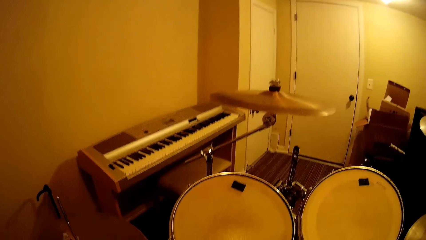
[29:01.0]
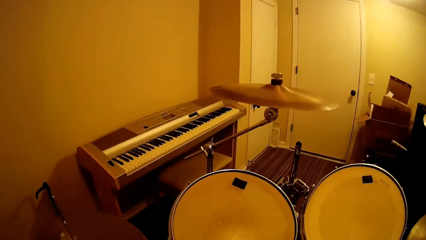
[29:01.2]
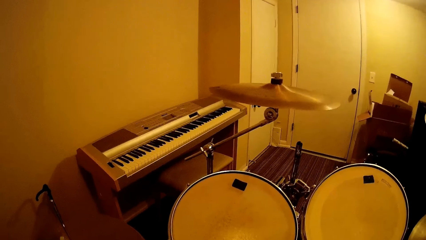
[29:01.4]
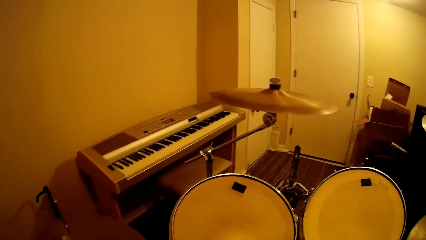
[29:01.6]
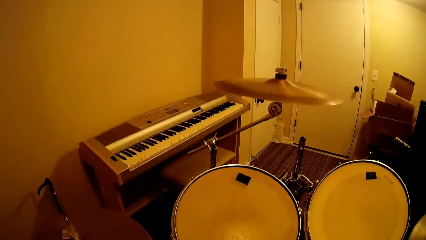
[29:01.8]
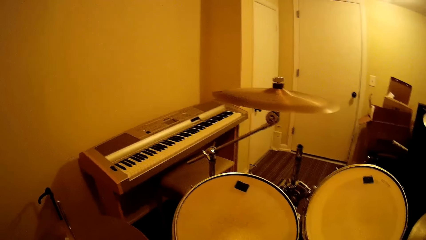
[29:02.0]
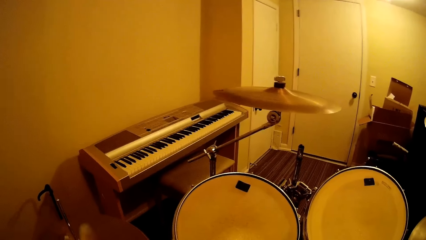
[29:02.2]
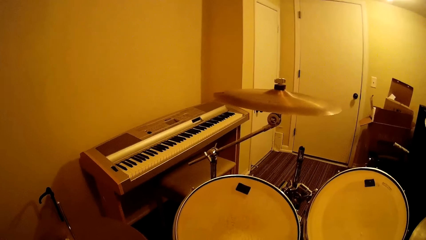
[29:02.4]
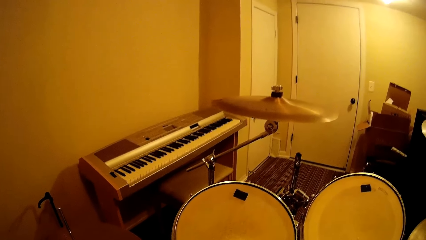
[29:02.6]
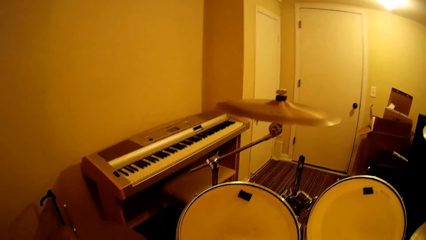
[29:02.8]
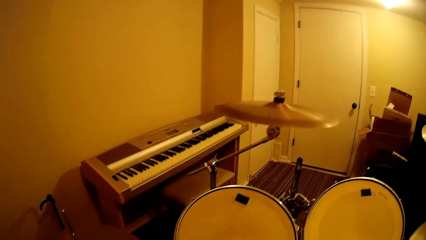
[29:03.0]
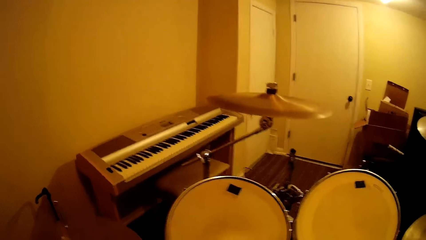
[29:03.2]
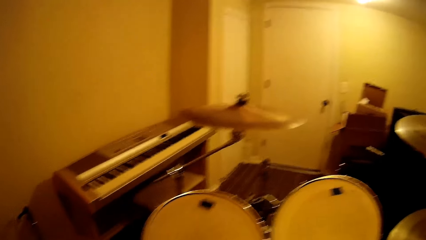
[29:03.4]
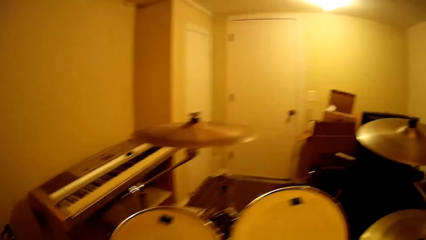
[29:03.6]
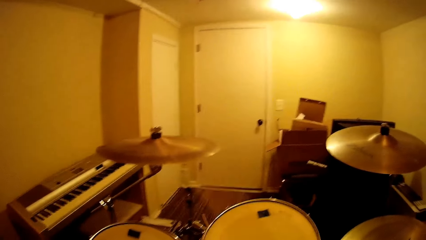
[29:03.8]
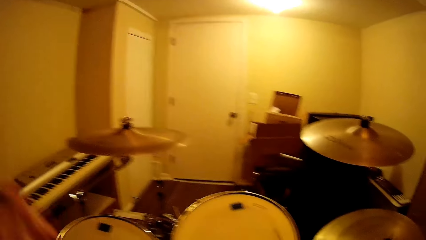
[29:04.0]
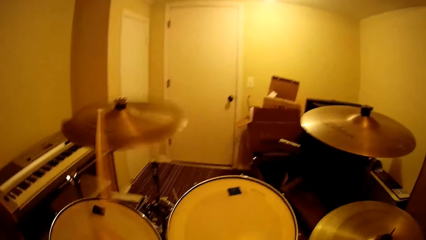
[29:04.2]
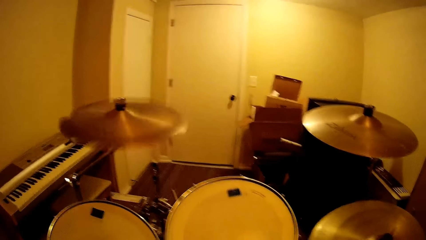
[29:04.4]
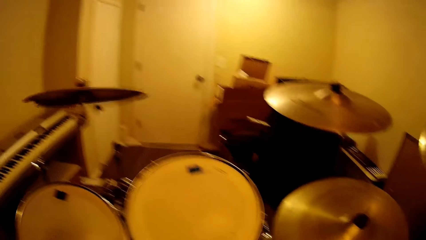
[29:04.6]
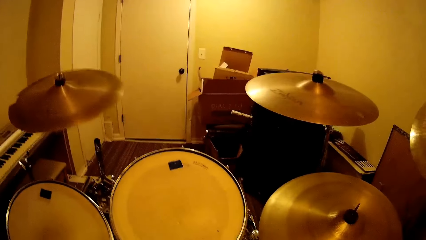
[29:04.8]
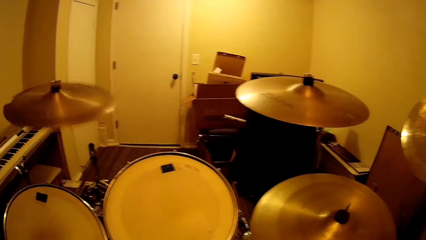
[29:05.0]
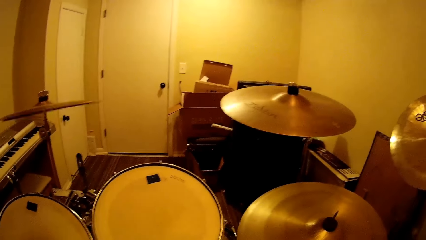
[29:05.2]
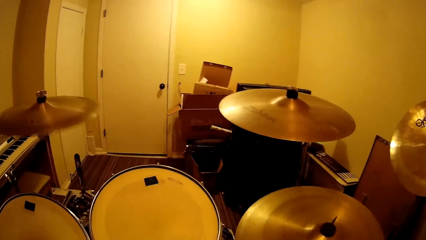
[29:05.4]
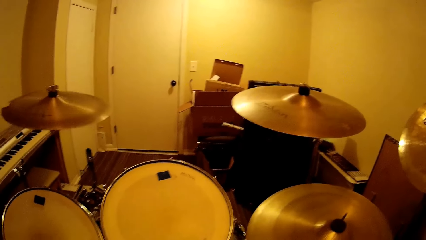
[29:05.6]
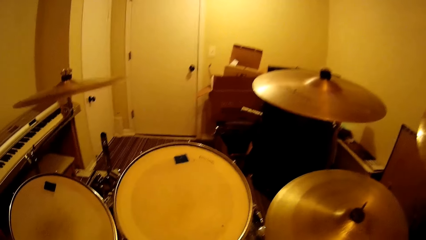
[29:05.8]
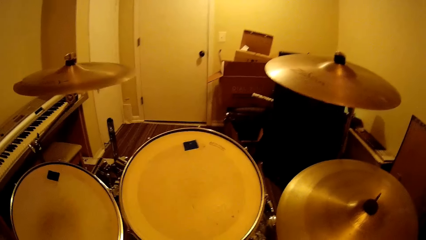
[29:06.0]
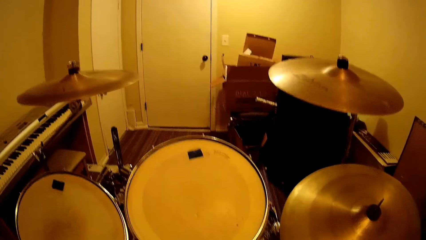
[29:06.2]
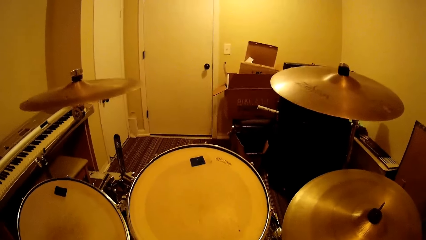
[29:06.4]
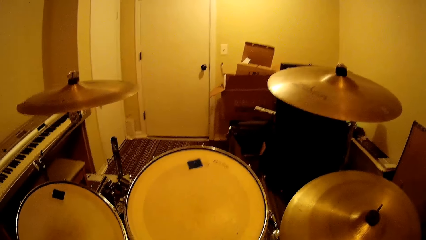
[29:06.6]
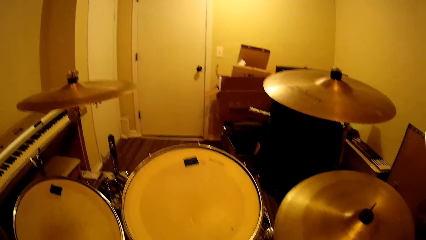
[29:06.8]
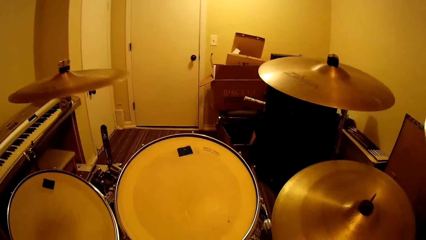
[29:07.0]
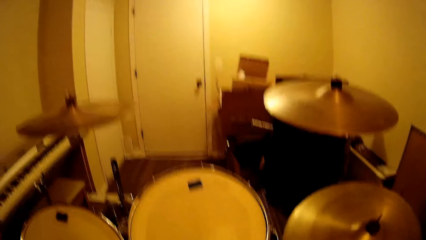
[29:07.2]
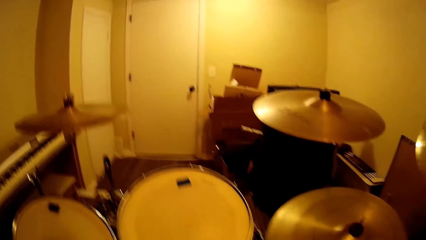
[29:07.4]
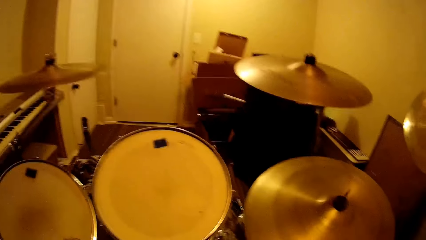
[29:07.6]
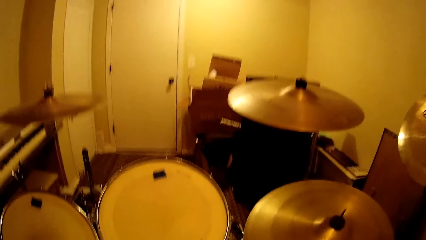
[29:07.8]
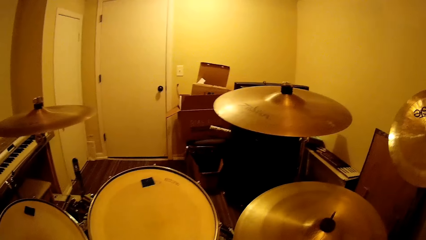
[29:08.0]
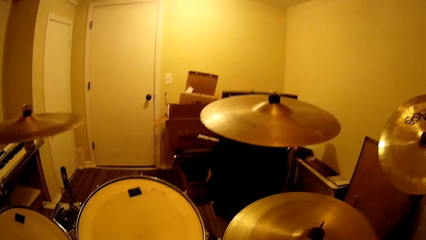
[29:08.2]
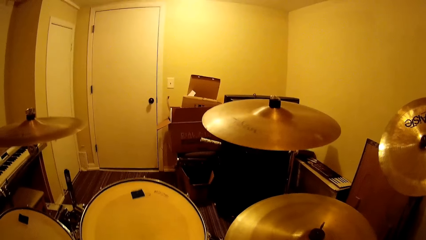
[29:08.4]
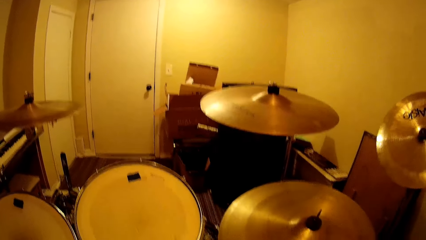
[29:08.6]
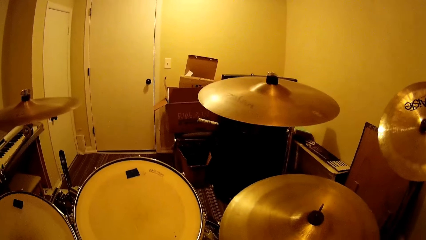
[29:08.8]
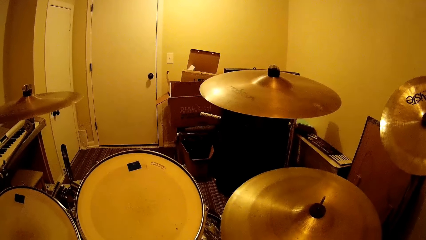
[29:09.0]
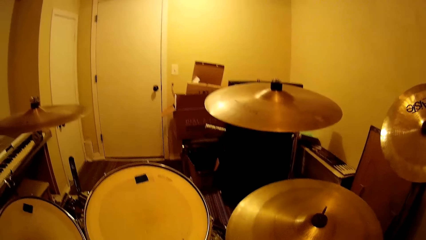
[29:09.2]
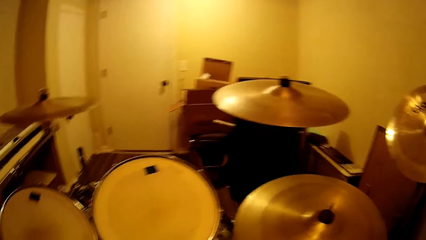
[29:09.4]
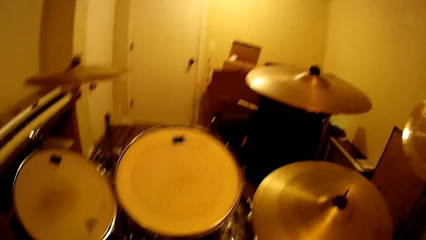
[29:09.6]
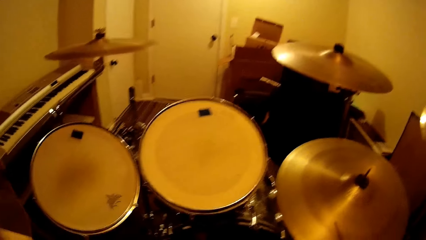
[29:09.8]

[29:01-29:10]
The camera wearer continues using a stick to hit the drum set.
